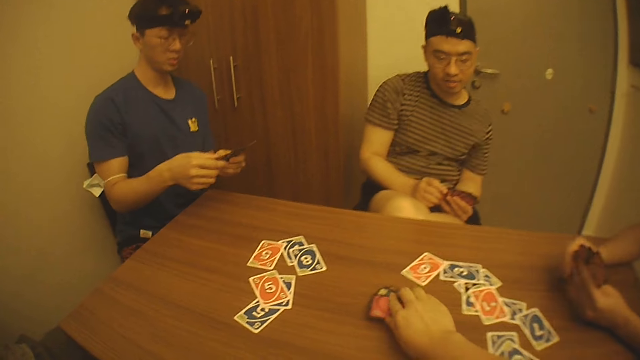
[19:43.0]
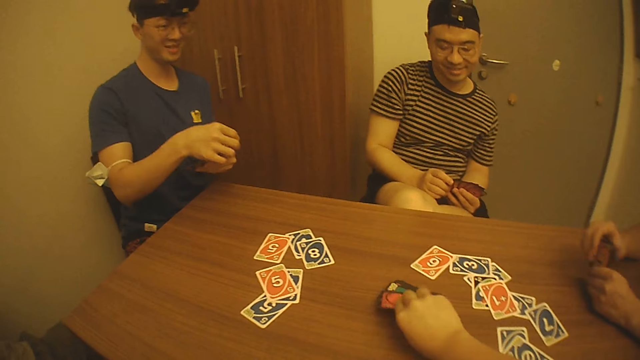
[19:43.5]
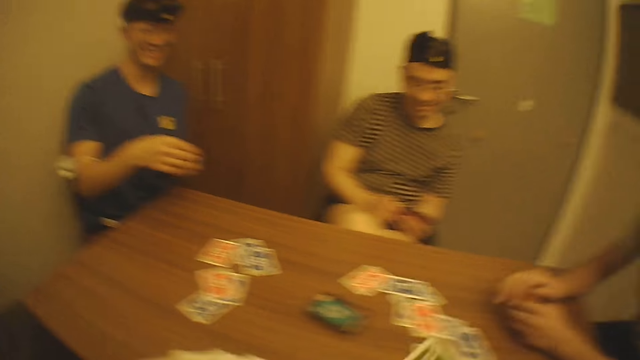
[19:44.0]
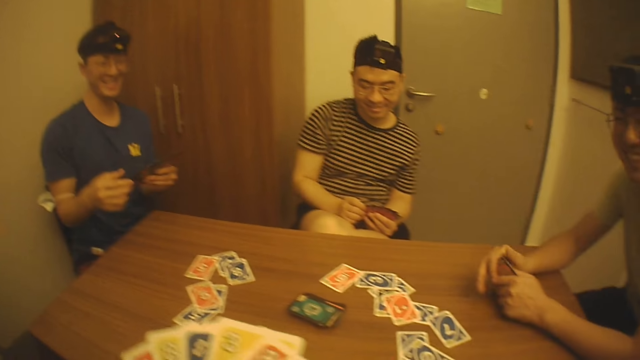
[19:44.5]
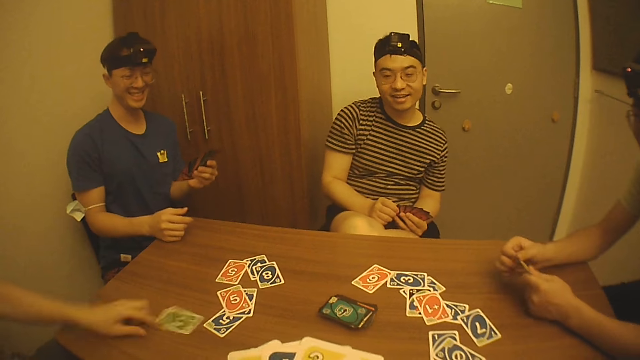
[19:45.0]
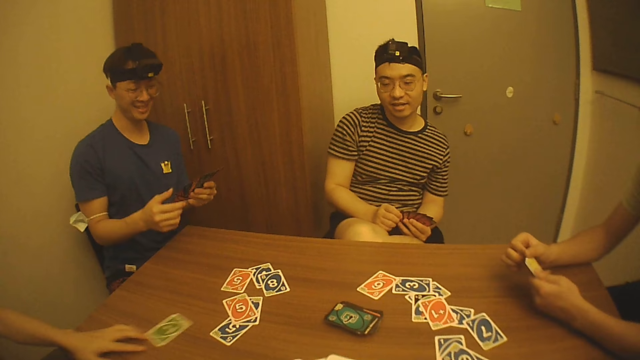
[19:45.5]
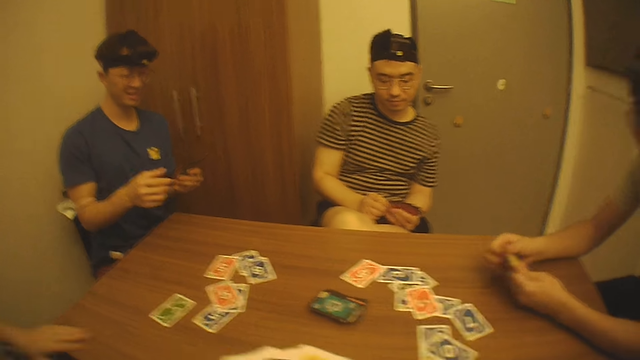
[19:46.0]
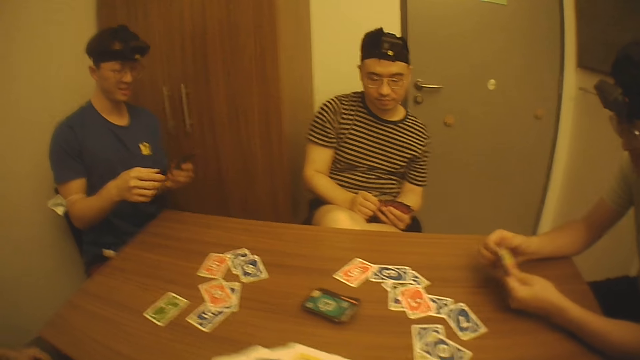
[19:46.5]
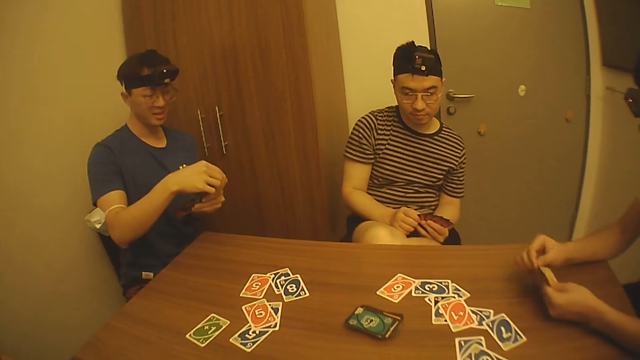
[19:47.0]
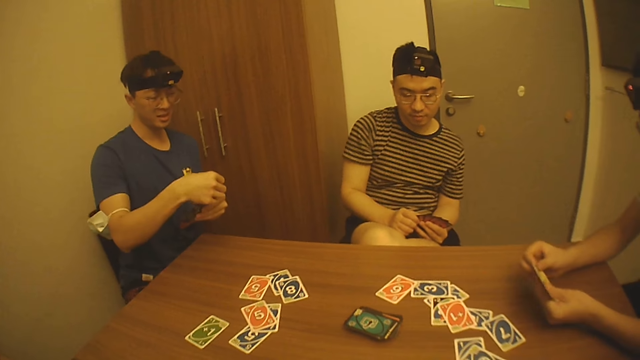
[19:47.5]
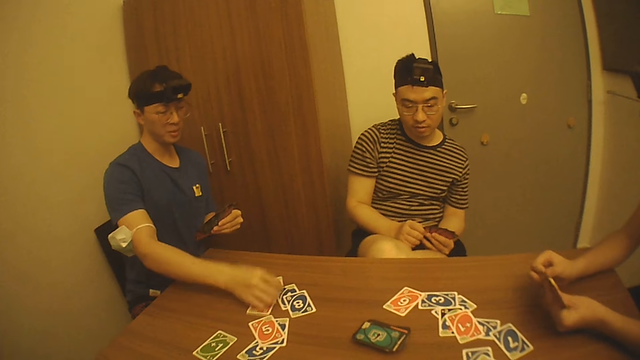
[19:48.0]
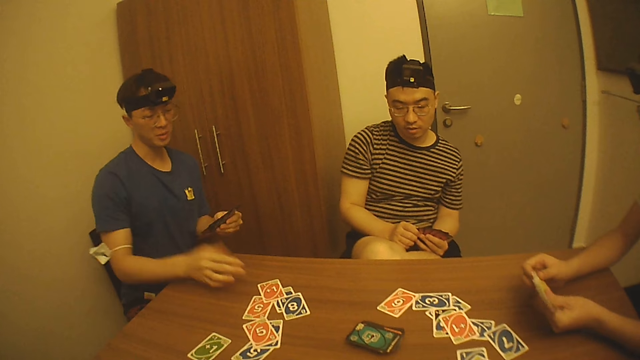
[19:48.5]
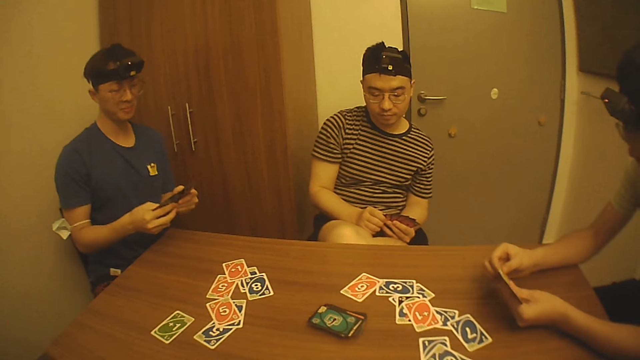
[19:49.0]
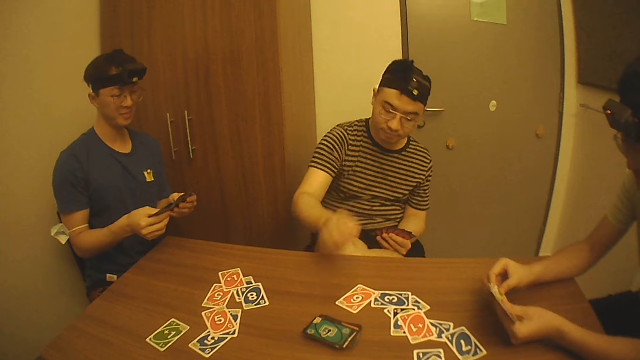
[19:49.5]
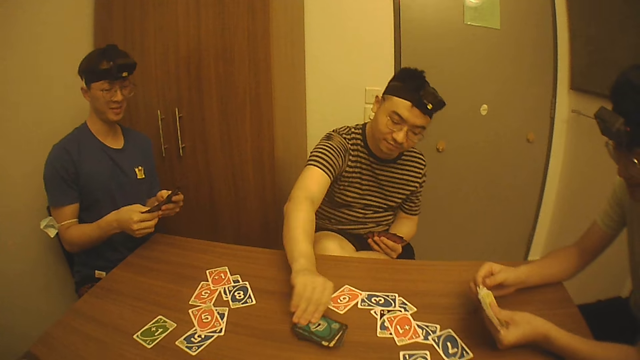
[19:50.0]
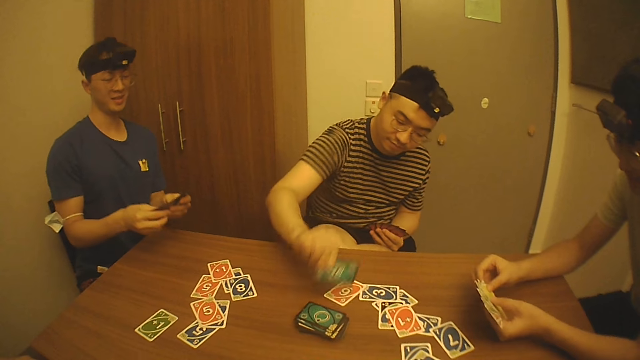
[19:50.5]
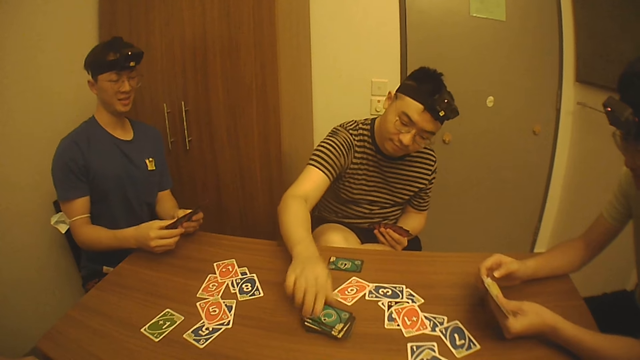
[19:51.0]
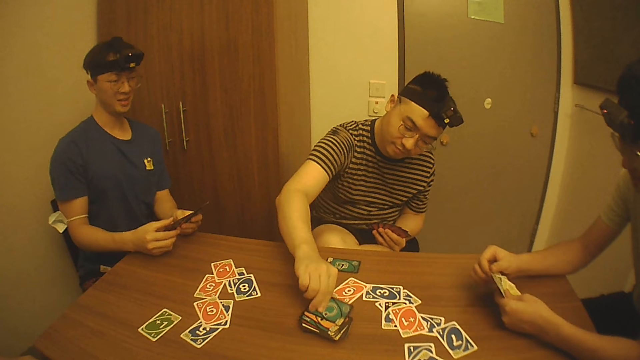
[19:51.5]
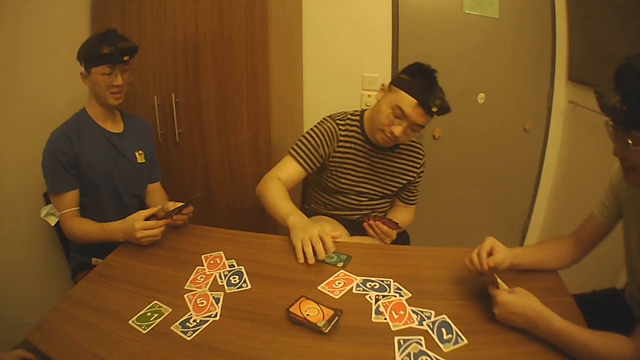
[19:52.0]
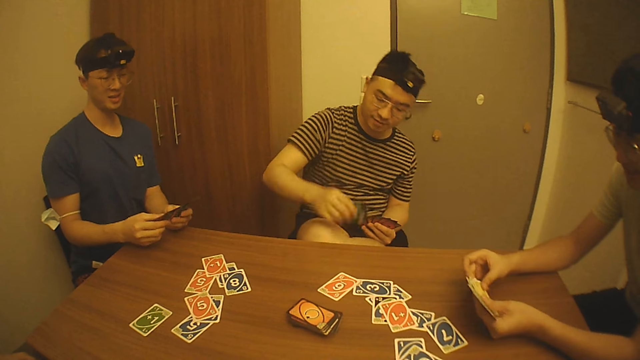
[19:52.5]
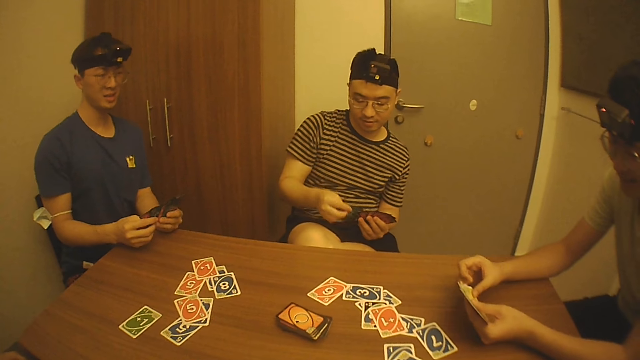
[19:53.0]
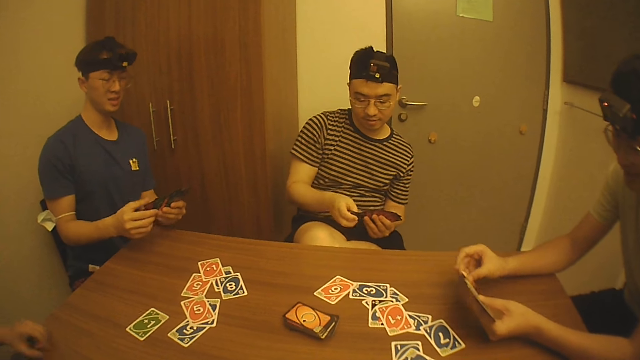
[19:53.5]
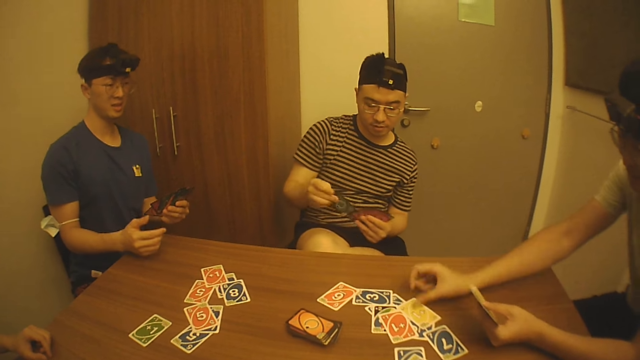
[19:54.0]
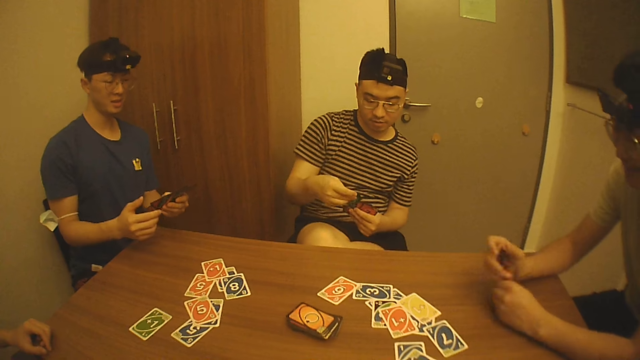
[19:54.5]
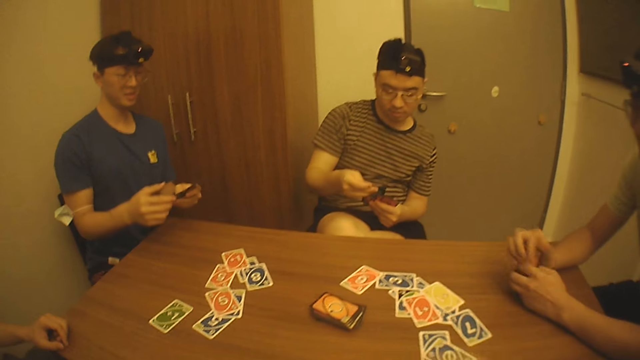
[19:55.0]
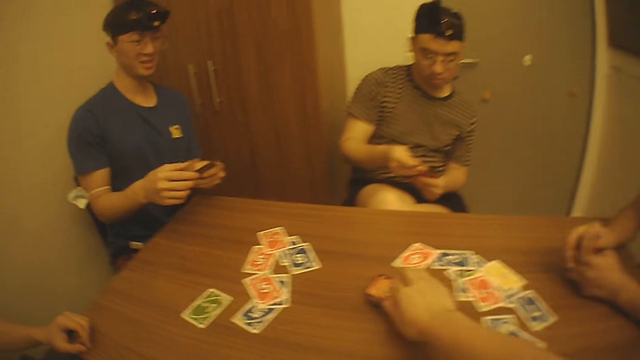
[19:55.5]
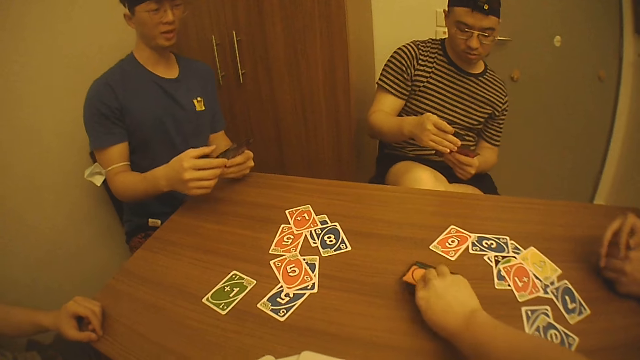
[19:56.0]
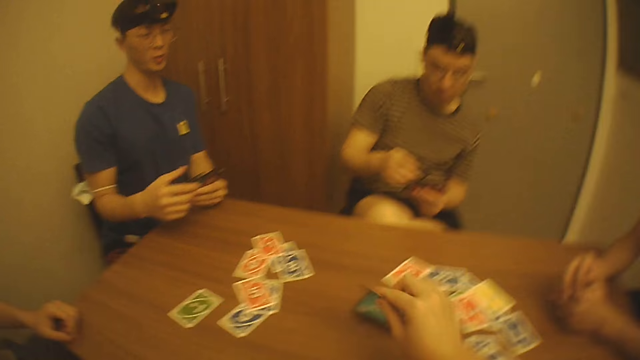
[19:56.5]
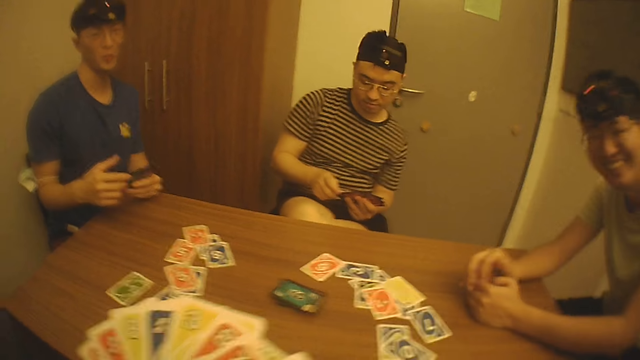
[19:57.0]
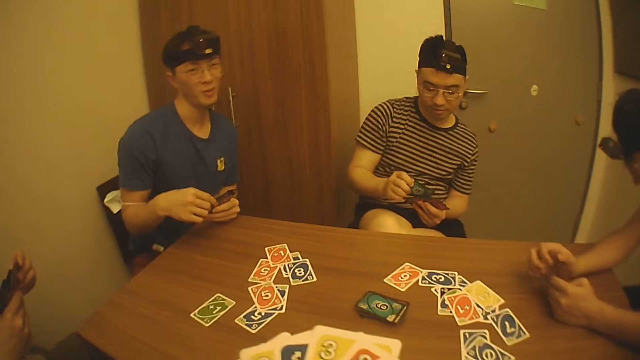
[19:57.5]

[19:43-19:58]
The camera wearer picks the playing card on the table and pulls the playing card. They chat with friends. A man places a playing card on the table and pushes the playing cards on the table. The camera wearer looks around. Another man pulls a playing card and places the playing card. The camera wearer looks around. A third man picks a playing card on the table, places the playing card on the table, picks a playing card on the table, places the playing card on the table, and picks a playing card on the table. A fourth man picks a playing card and places the playing card on the table. The second man looks at the playing cards. The camera wearer picks a playing card from the table. The fourth man converses with the camera wearer.

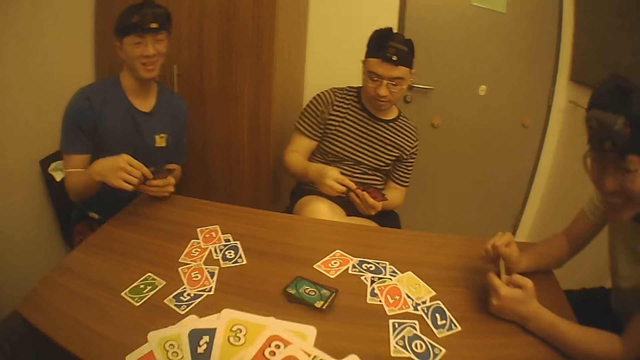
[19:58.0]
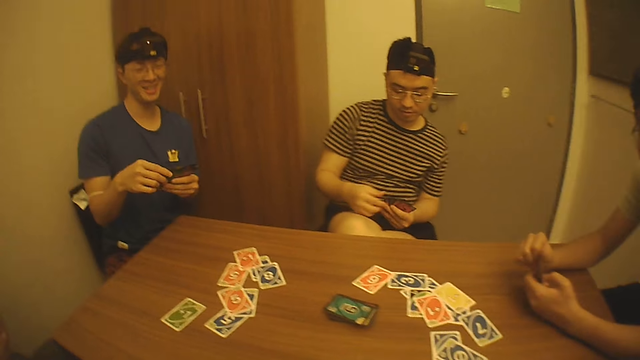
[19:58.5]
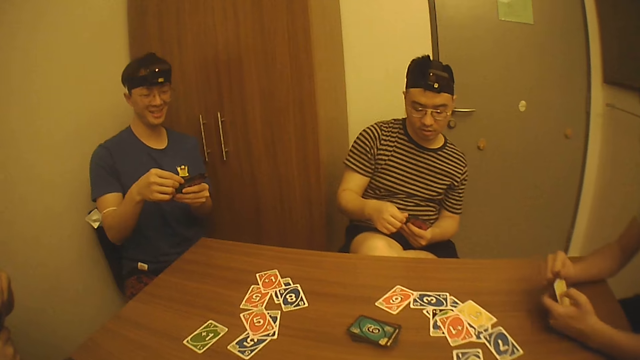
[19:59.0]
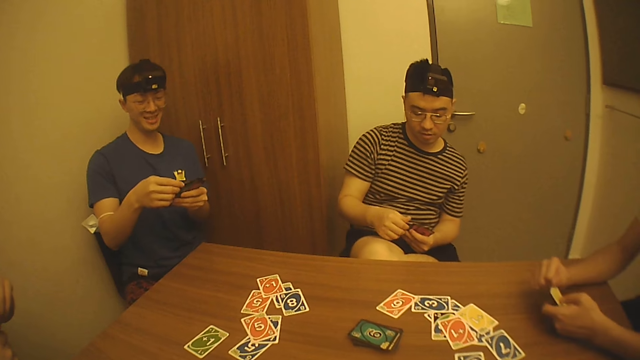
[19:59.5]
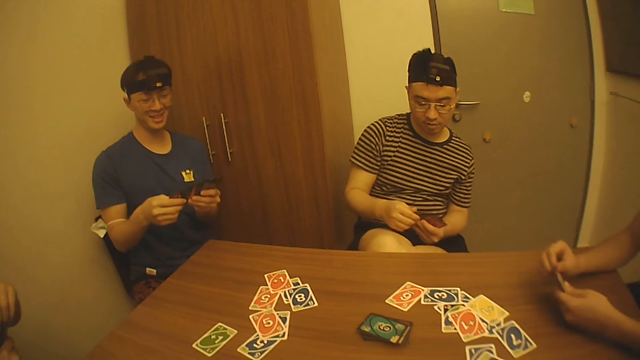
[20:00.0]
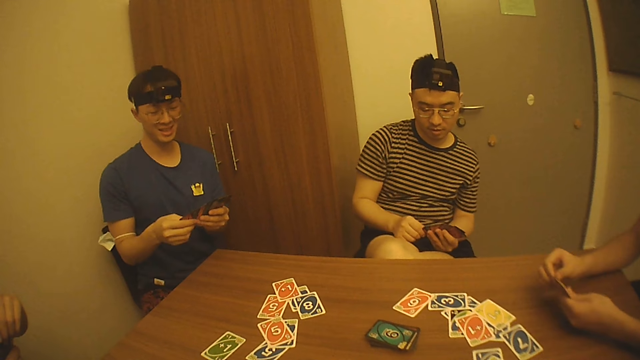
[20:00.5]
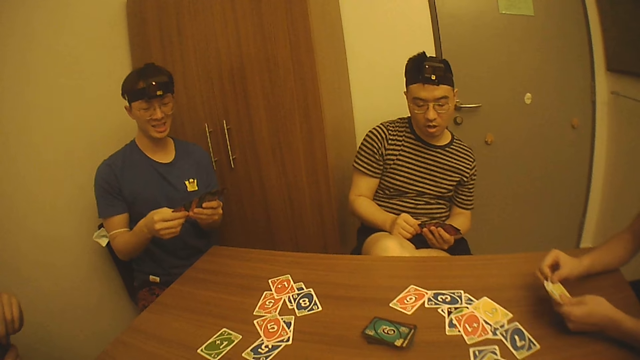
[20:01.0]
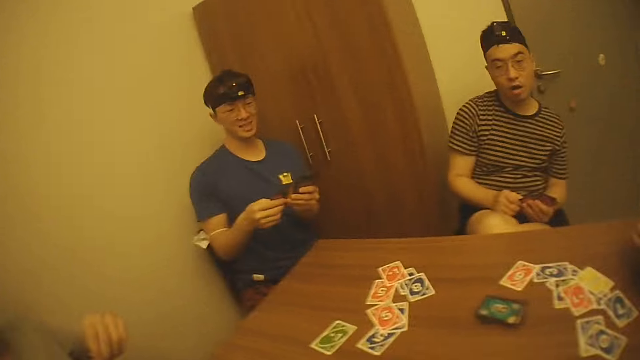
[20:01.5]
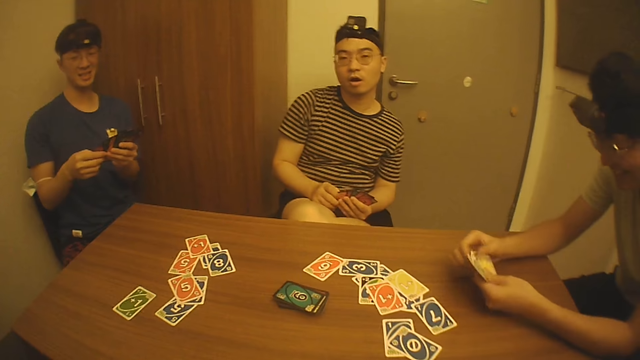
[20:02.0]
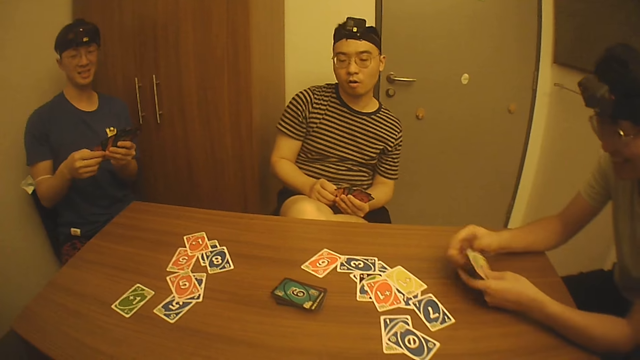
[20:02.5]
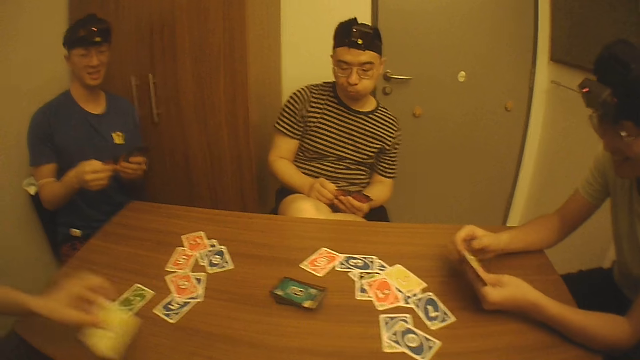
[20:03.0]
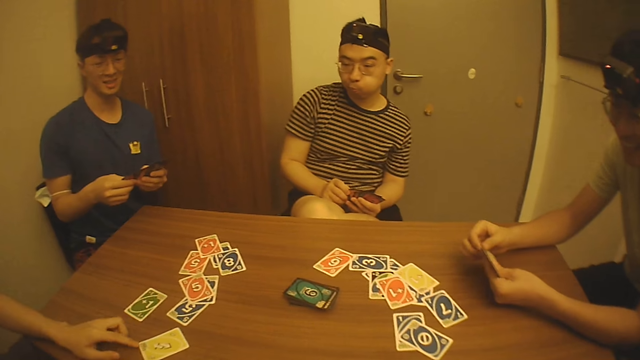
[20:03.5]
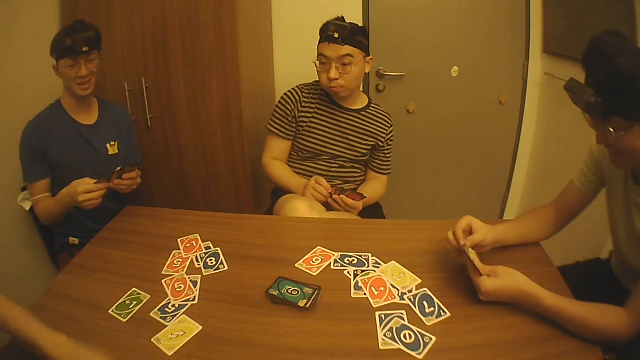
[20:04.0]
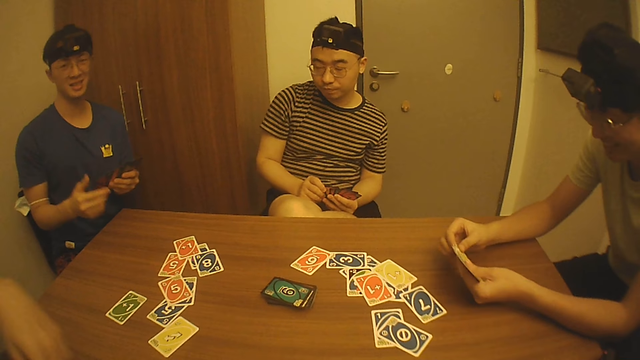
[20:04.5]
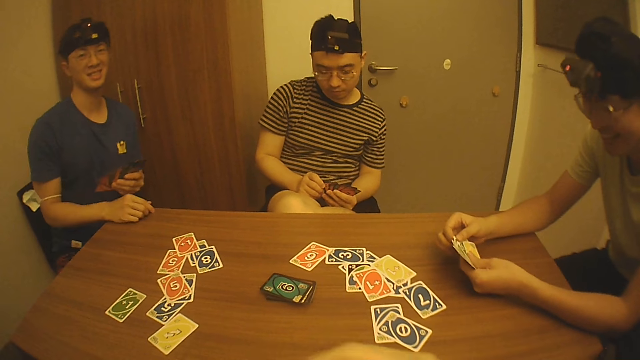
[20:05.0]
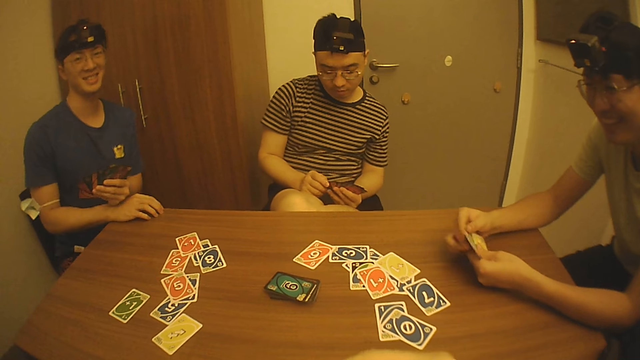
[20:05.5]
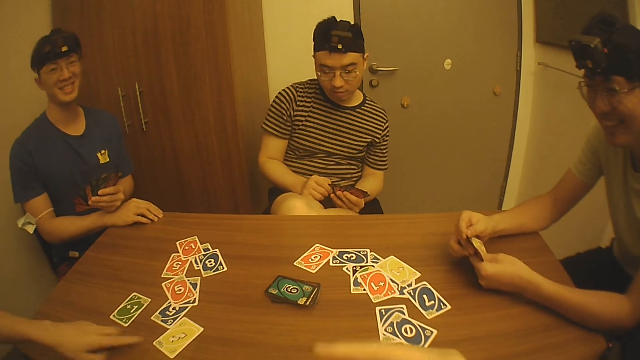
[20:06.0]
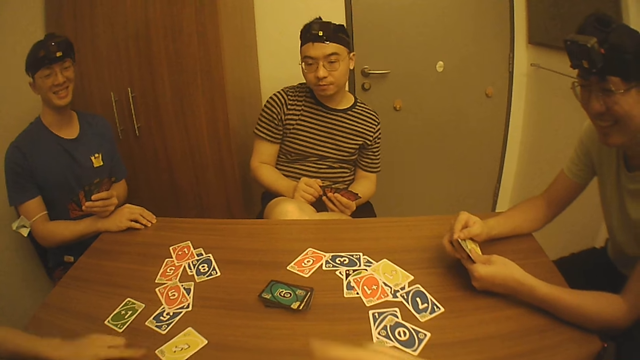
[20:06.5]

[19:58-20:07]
The camera wearer looks around and chats with friends. A man places the playing card on the table. Another man converses with the camera wearer.
